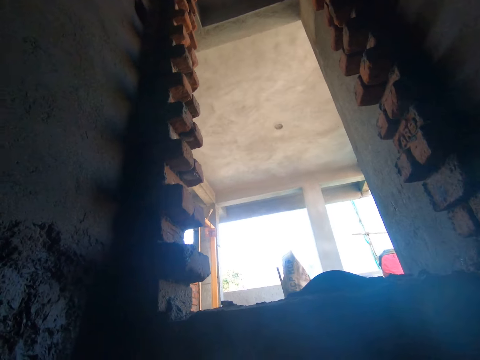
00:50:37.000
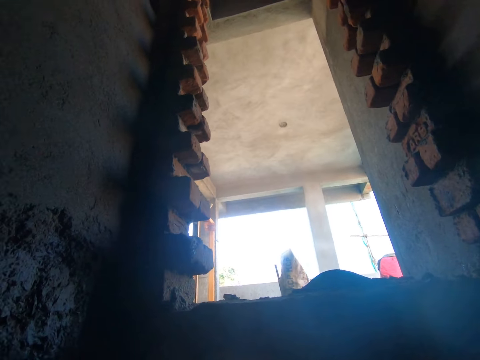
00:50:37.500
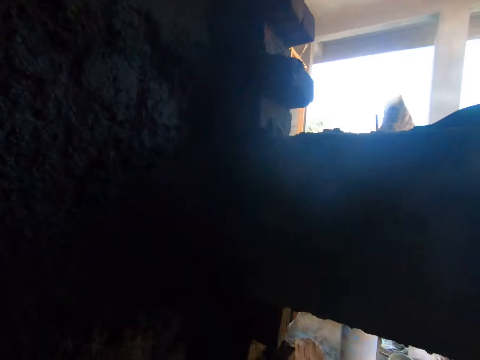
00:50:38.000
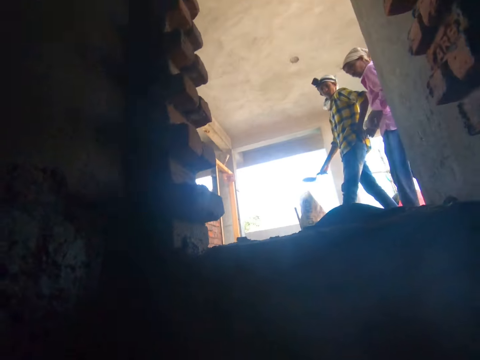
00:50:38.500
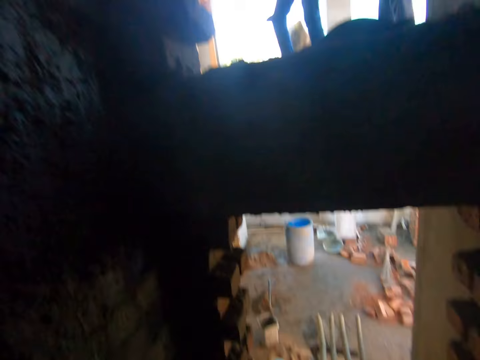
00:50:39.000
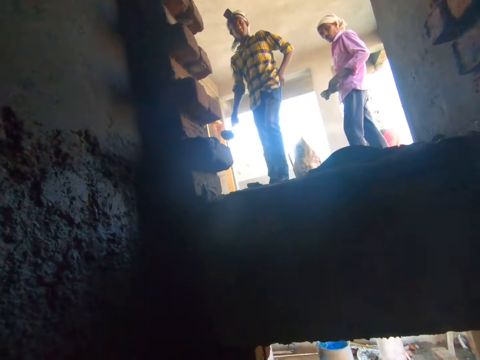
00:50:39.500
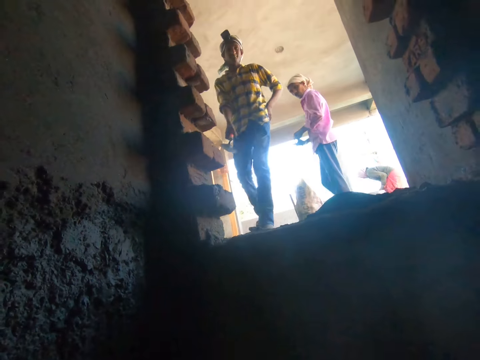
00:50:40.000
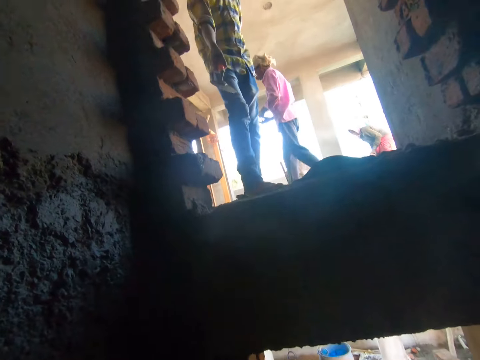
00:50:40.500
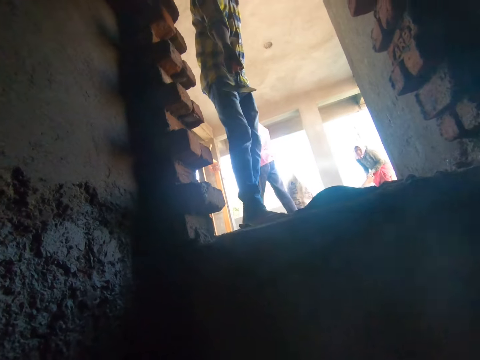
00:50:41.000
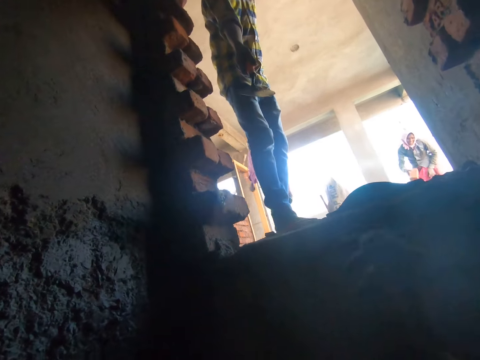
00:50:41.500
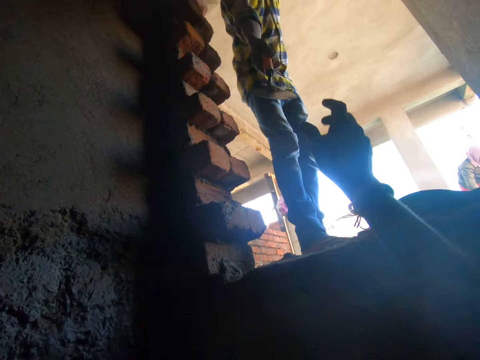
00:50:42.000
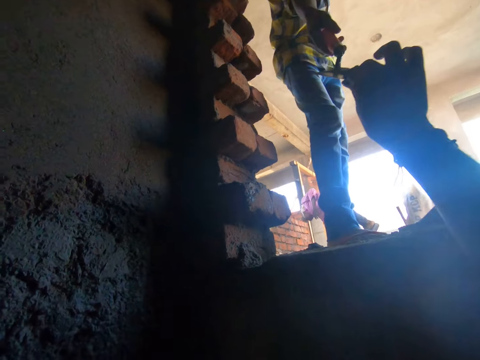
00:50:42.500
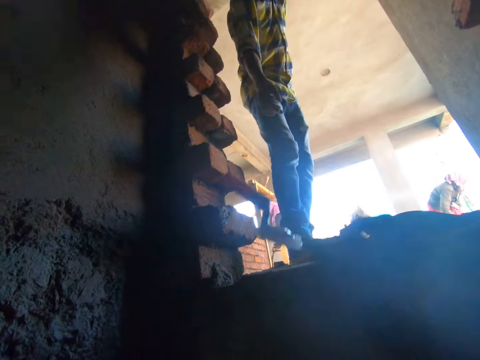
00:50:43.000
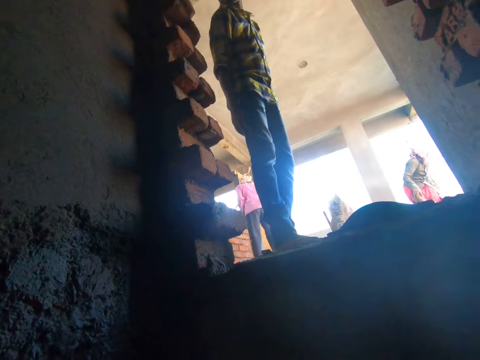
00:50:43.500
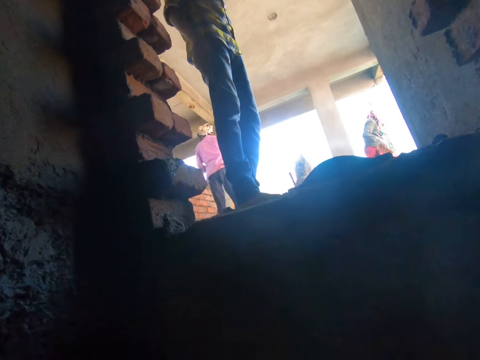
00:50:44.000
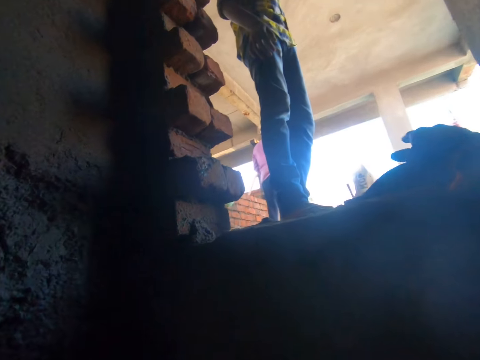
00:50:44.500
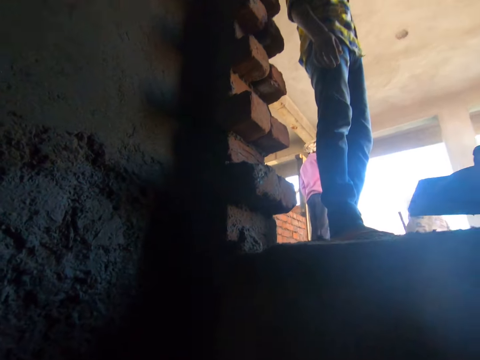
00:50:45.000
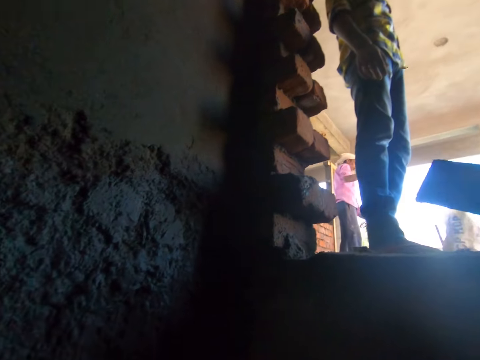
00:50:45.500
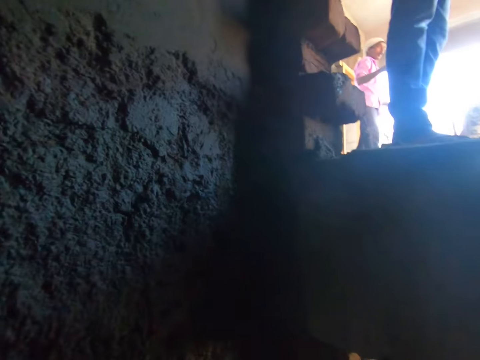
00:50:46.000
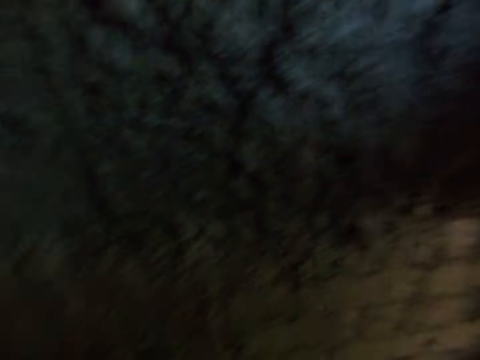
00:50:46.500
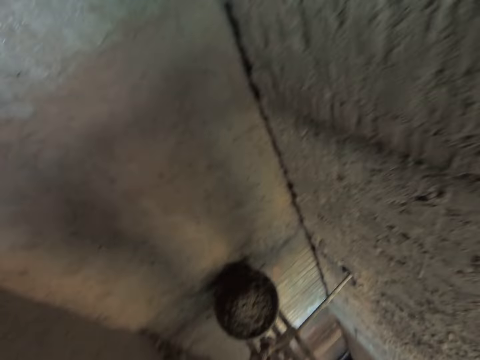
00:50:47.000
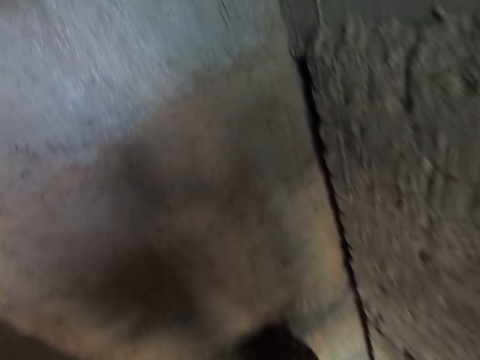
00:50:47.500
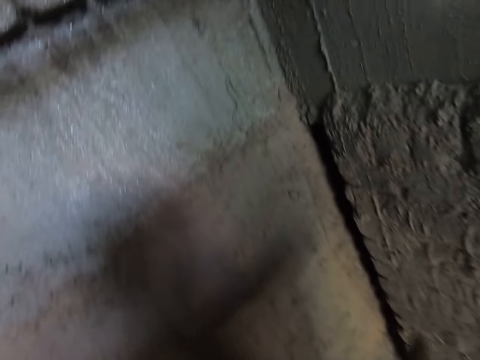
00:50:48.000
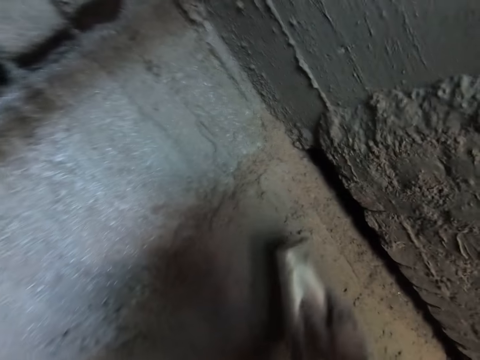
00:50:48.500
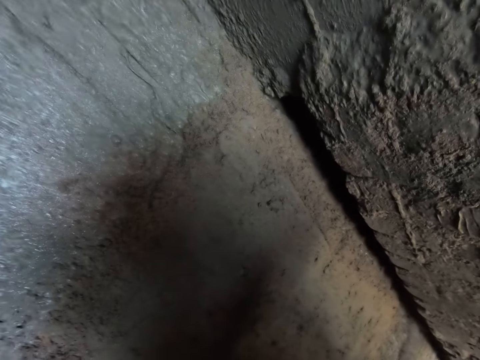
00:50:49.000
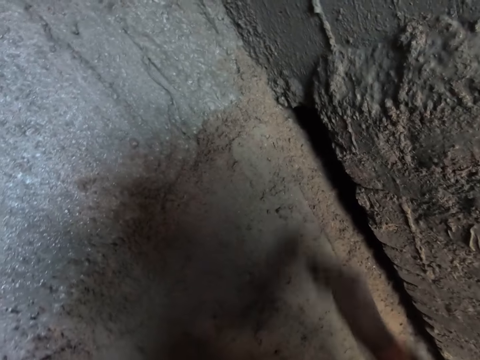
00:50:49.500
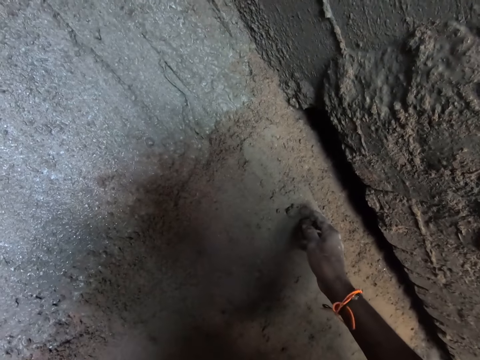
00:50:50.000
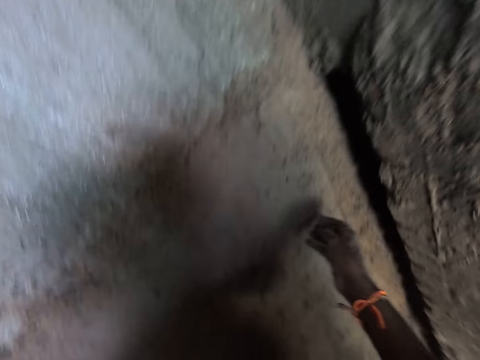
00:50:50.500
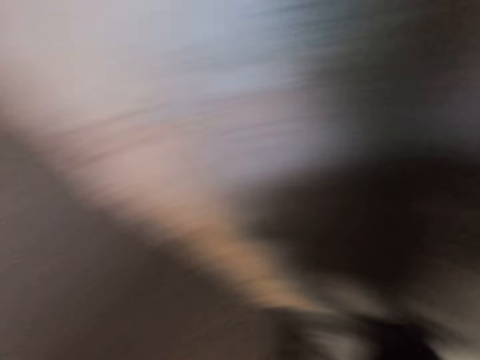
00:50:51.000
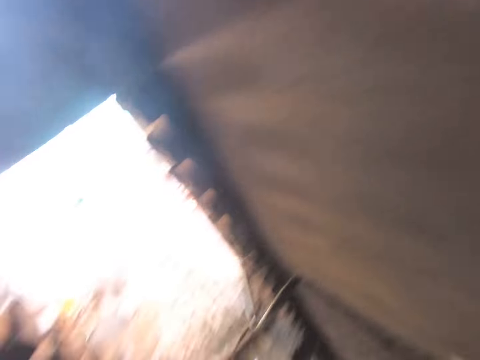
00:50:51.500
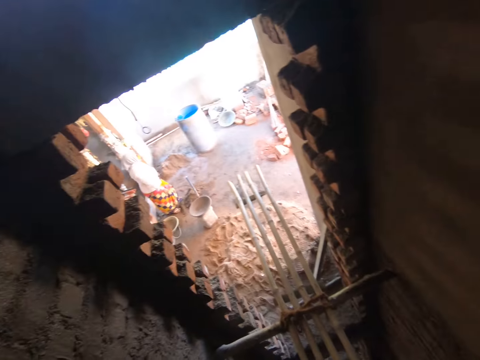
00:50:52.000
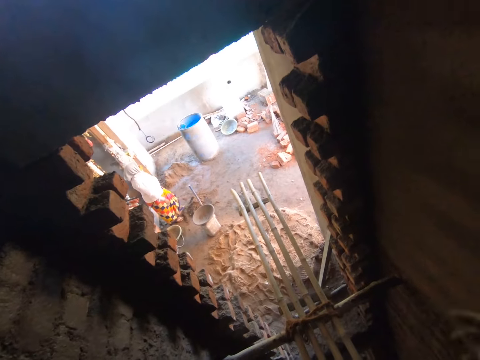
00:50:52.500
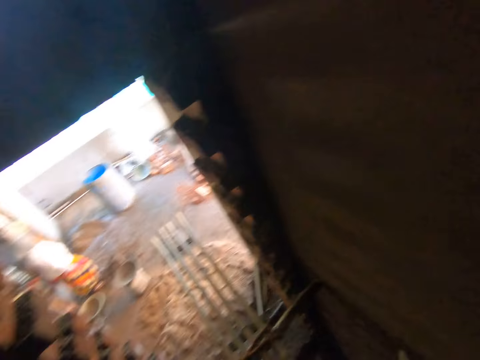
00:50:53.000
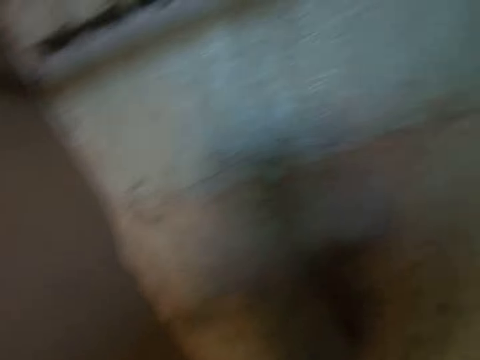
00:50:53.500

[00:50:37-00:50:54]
The camera wearer looks at the colleagues. He collects a hand trowel from a man. He talks to the man. He picks up a smoothening trowel with his right hand. He walks on the scaffold, moves the wood scaffold, and touches the wall. He picks up a stone from the floor with his right hand and throws the stone in his right hand away. He turns around.

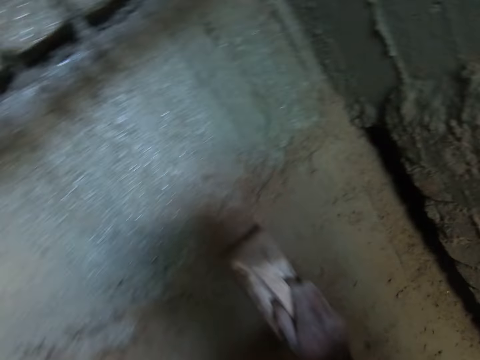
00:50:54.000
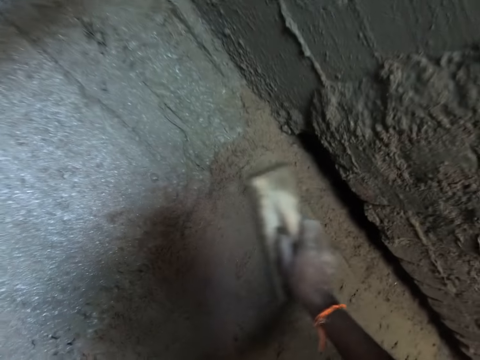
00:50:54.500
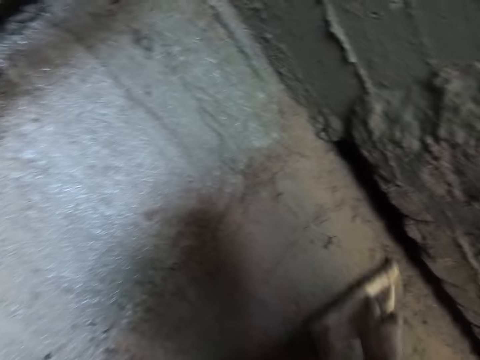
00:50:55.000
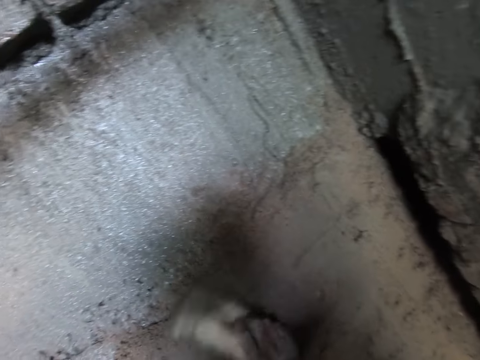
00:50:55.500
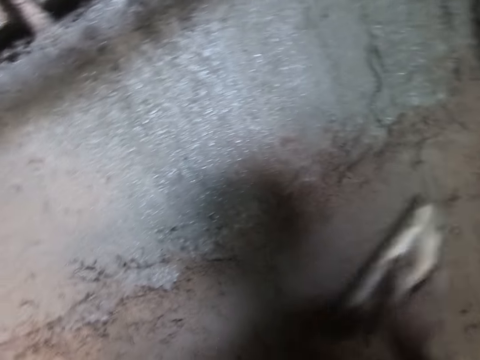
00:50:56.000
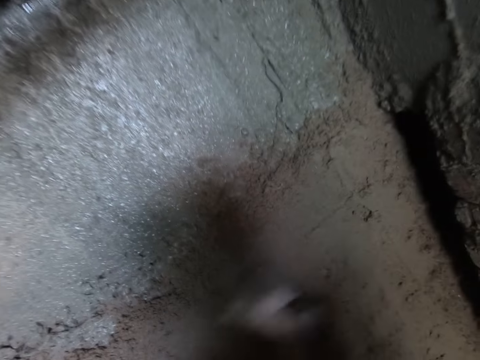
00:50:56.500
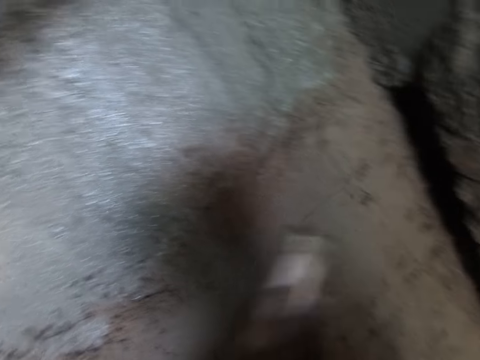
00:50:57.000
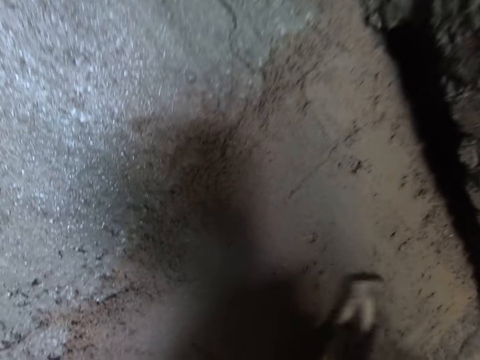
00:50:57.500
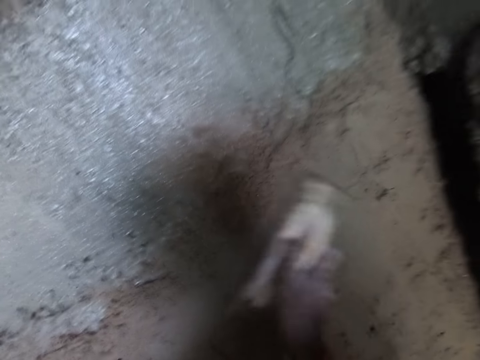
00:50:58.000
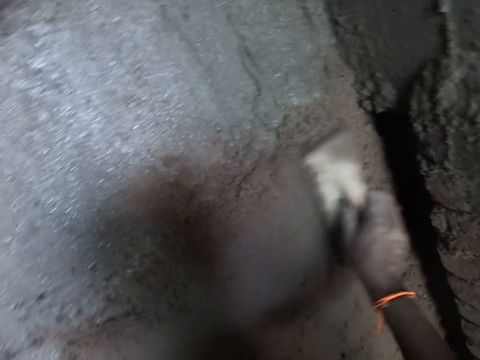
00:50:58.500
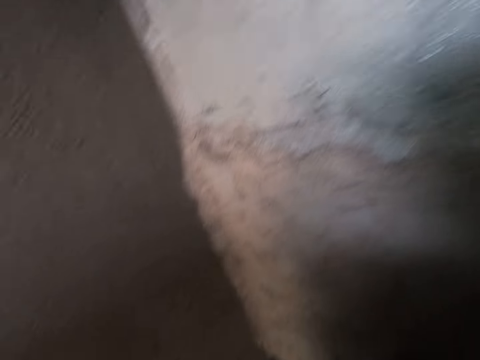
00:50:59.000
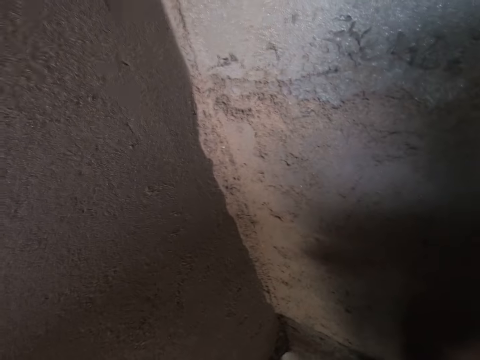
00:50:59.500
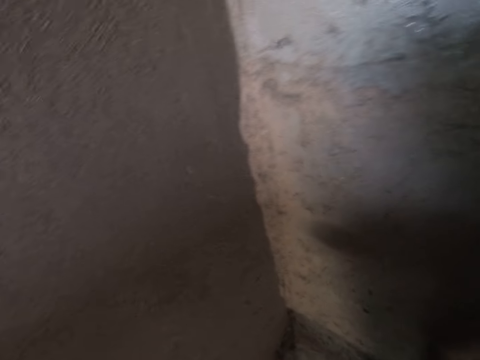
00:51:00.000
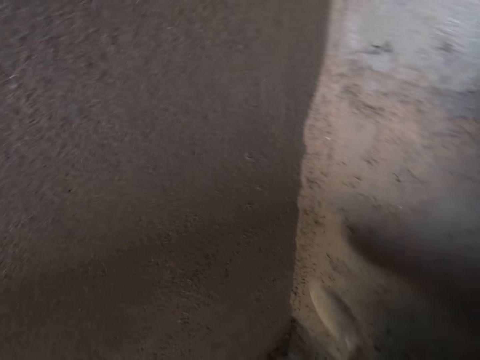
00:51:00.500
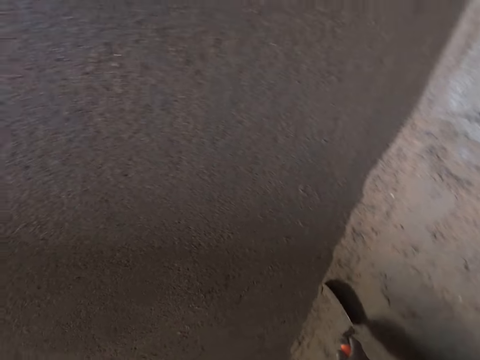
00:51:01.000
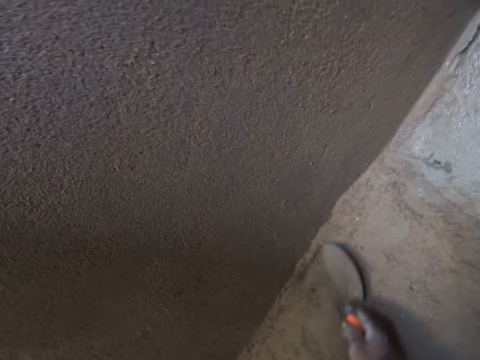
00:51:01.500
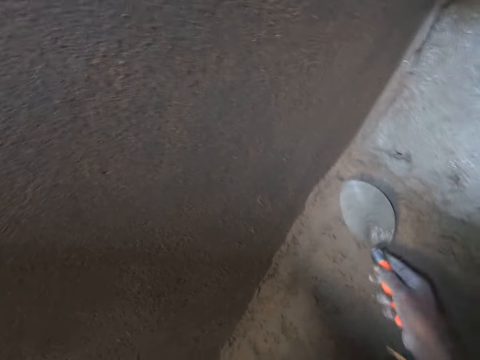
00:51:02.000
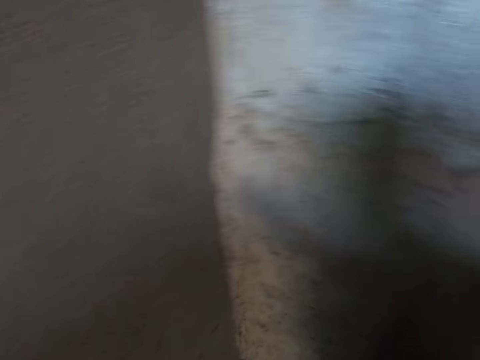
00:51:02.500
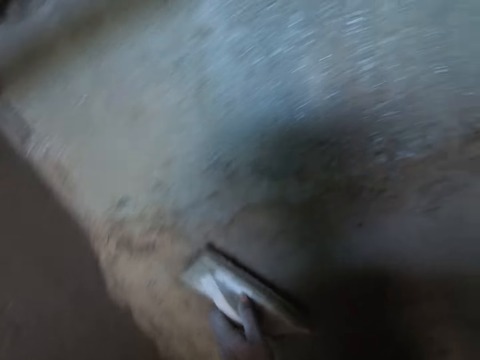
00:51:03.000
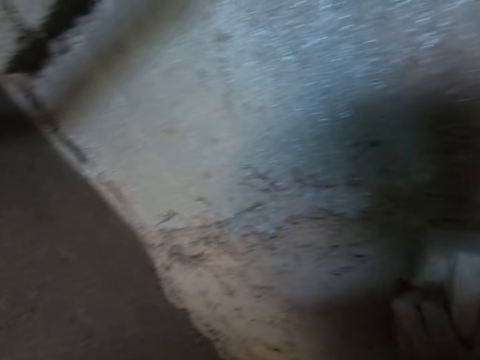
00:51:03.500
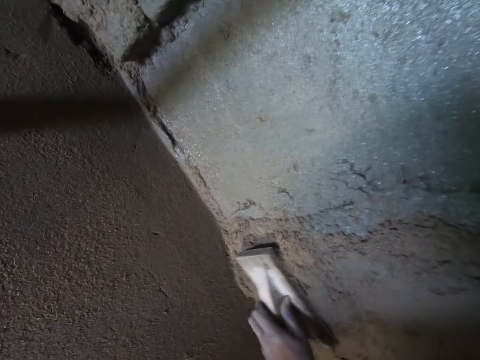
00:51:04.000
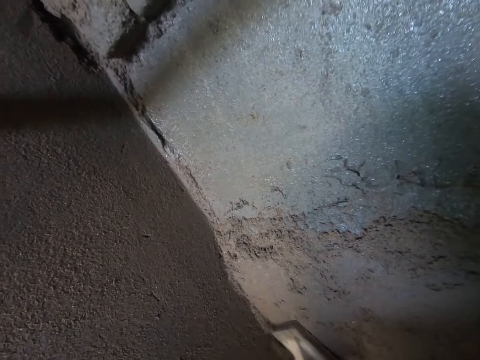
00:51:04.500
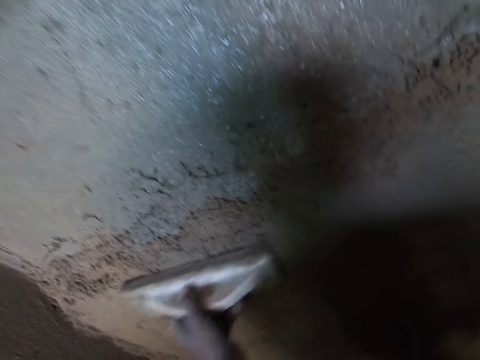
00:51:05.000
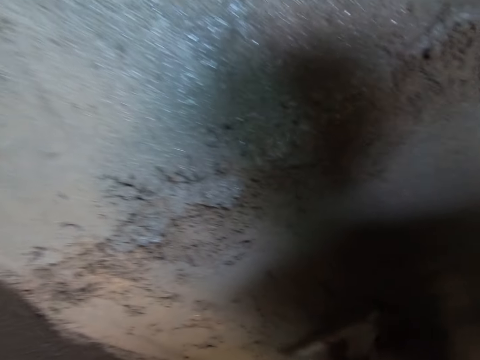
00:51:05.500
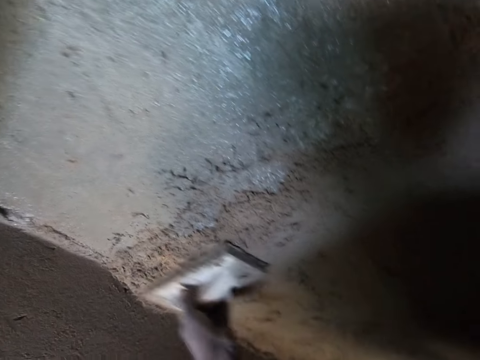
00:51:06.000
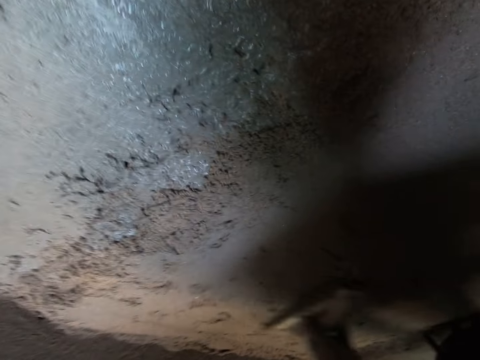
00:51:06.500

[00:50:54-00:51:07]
The camera wearer smoothens the wall with the smoothening trowel or wood trowel in his right hand. He looks at a corner. He adjusts some mortar by the wall with the hand trowel in his left hand. He plasters with a trowel. He smoothens the wall with the smoothening trowel in his right hand. He plasters with the wood trowel.
